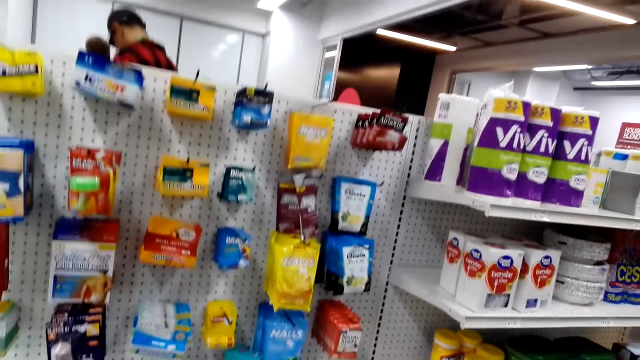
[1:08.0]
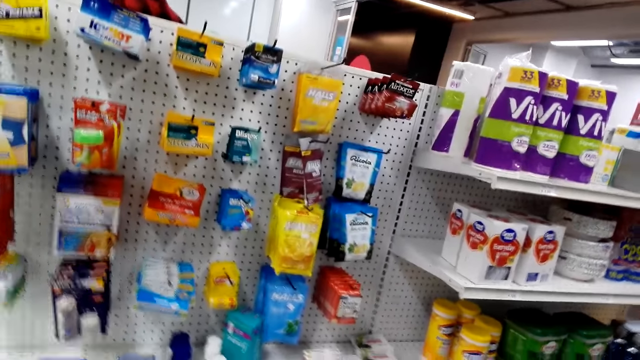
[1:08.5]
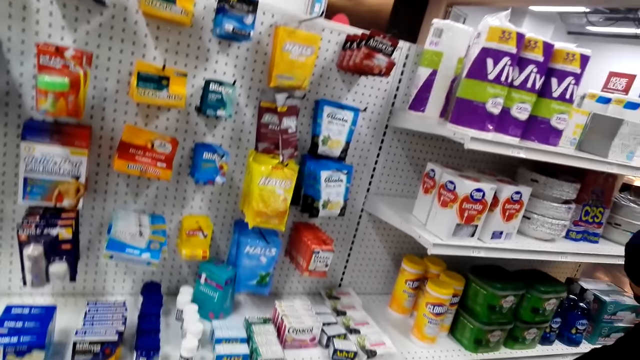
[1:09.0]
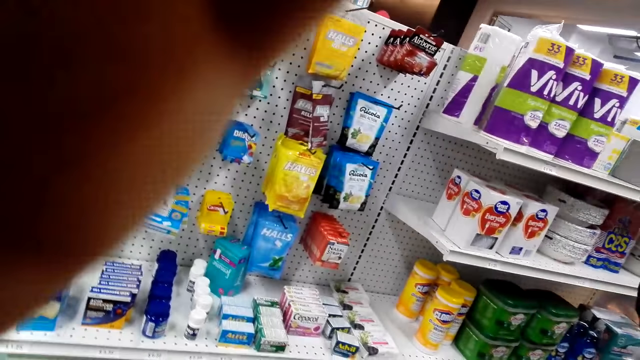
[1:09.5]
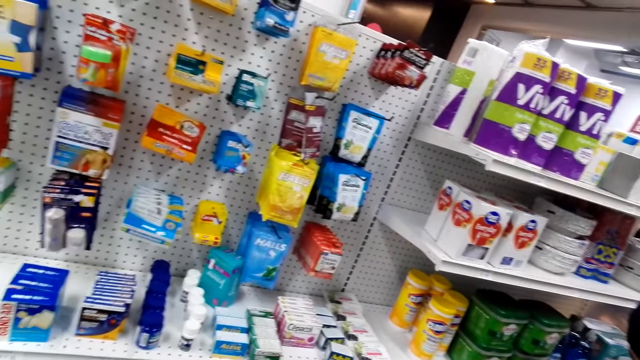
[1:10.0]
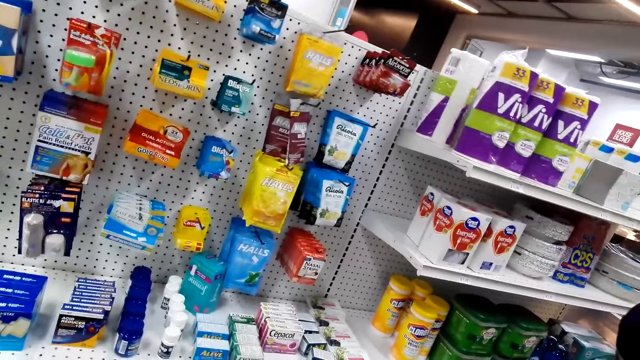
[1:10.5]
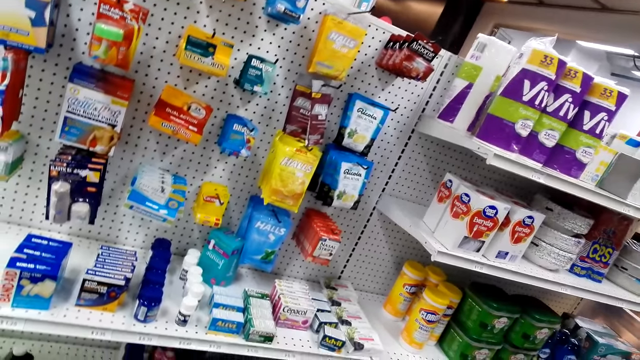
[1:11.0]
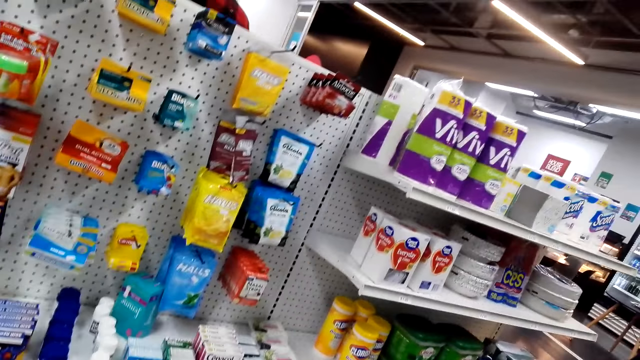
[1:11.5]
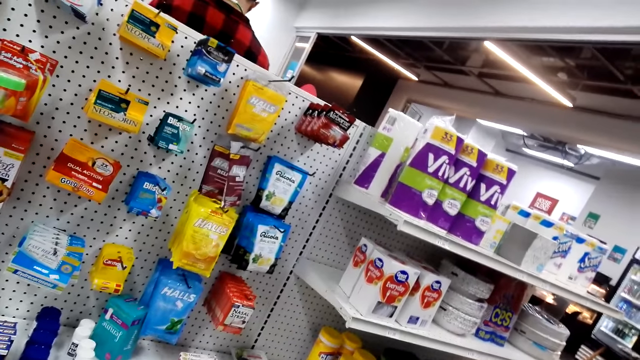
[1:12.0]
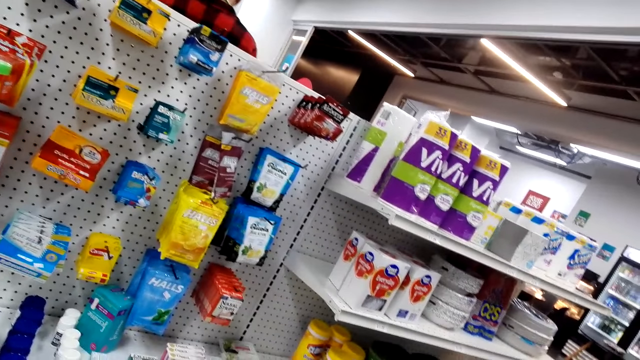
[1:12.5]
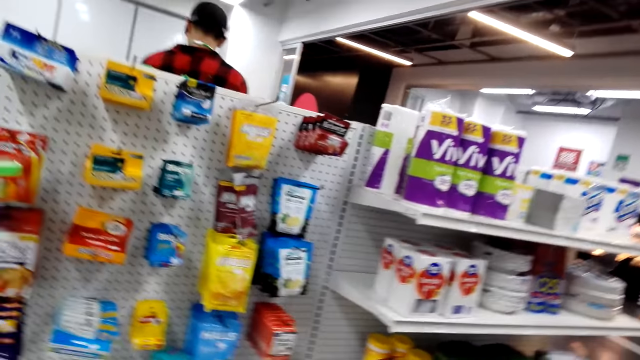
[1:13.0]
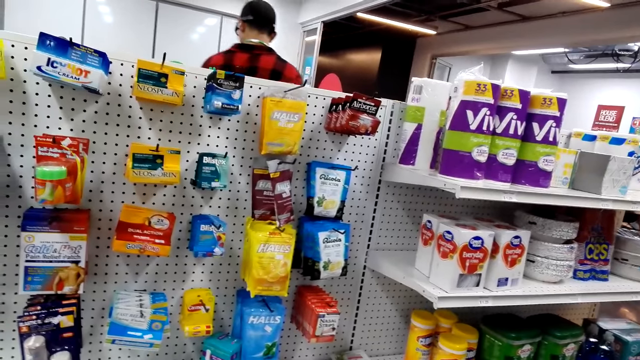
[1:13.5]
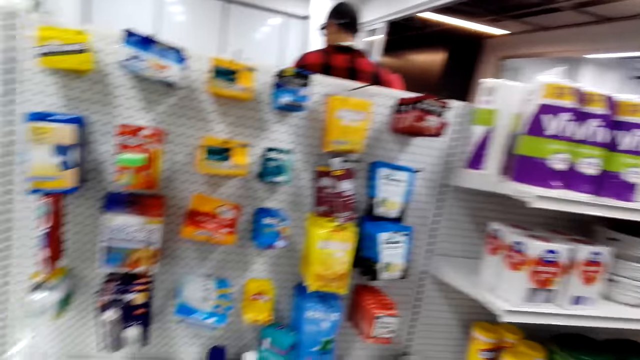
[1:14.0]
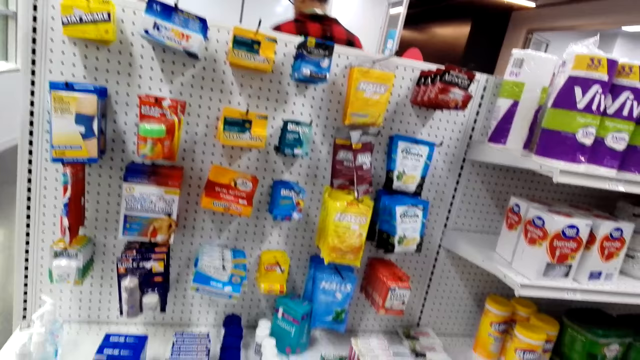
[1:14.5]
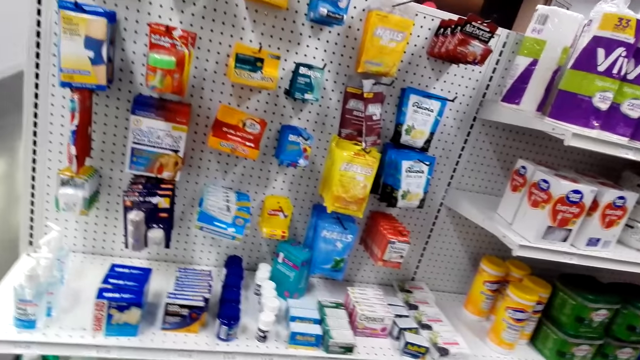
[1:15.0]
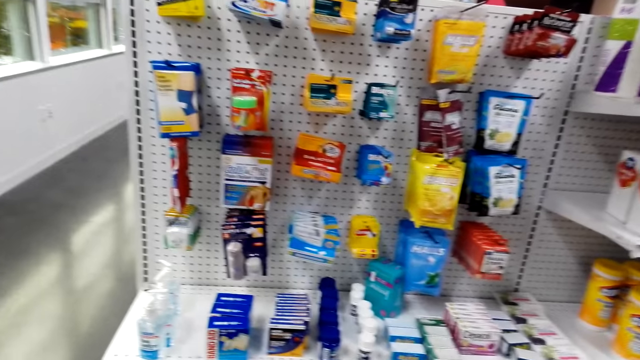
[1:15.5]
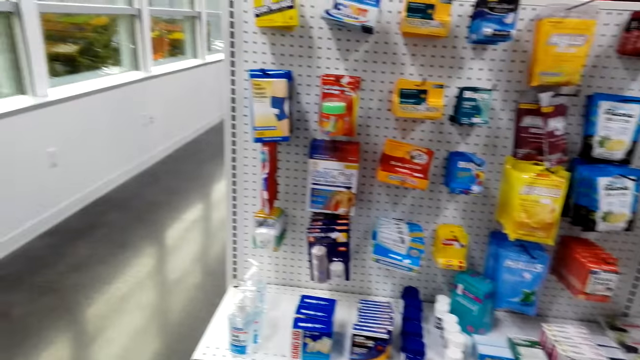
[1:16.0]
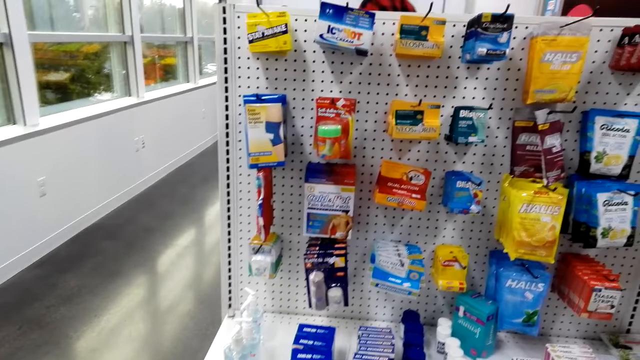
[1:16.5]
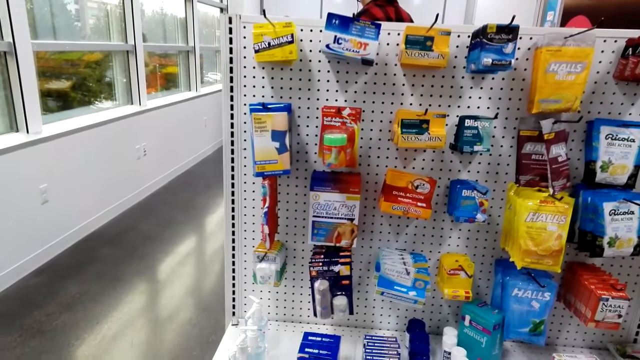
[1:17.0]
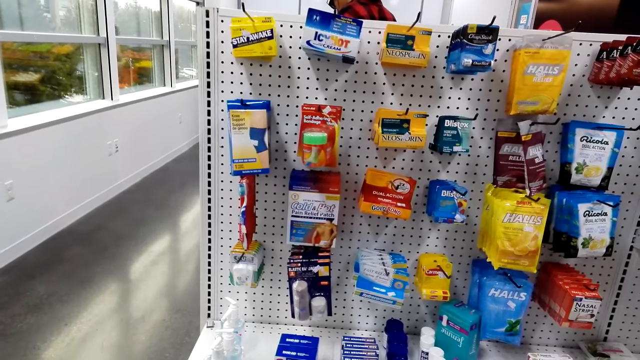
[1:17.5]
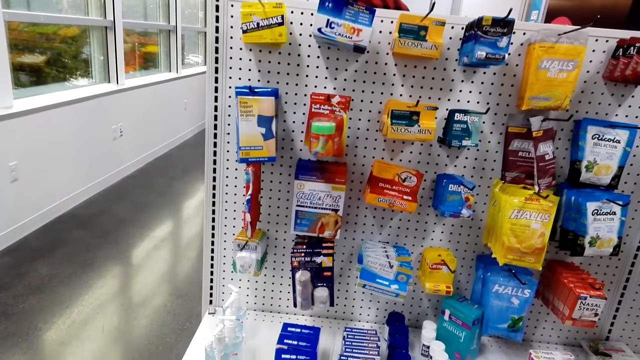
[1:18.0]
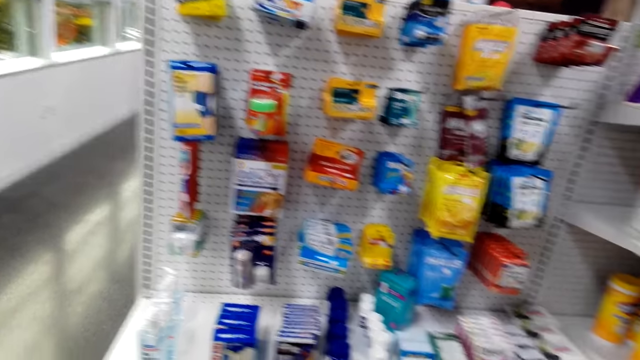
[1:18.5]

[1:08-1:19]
The camera wearer holds the camera. They look around the shelves.

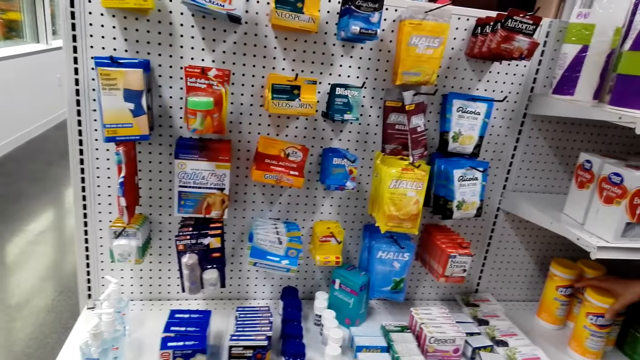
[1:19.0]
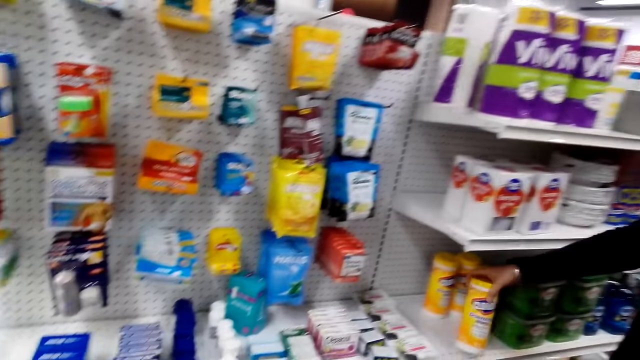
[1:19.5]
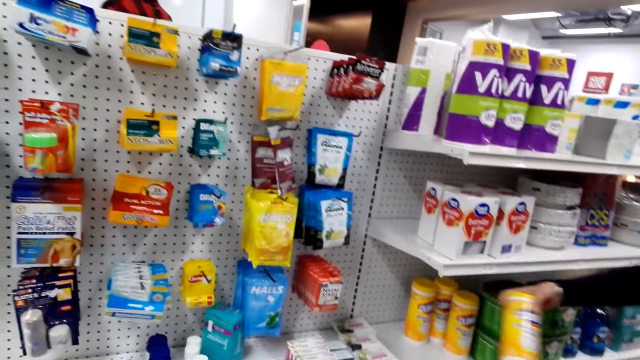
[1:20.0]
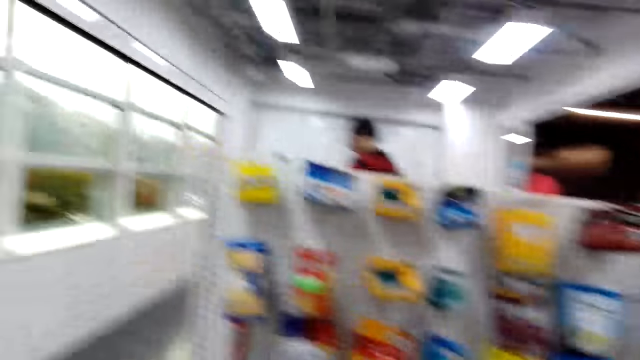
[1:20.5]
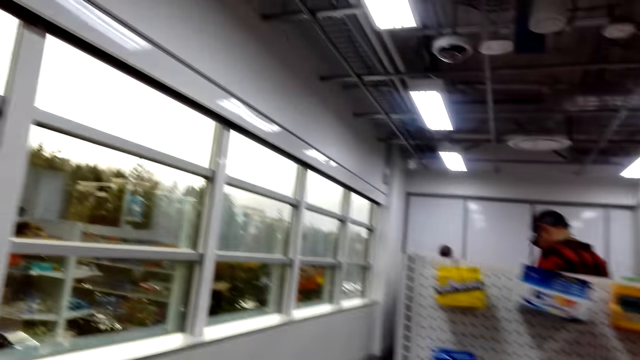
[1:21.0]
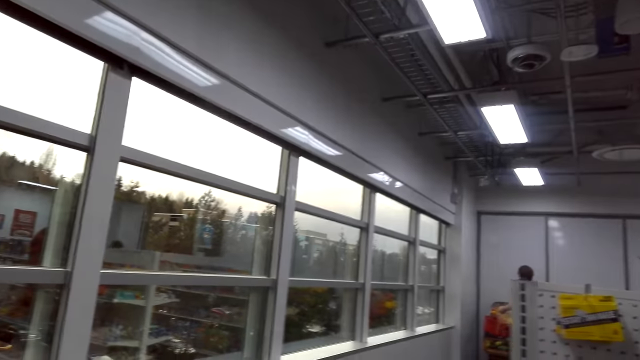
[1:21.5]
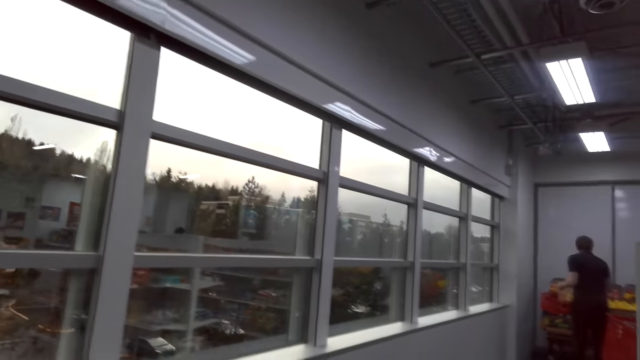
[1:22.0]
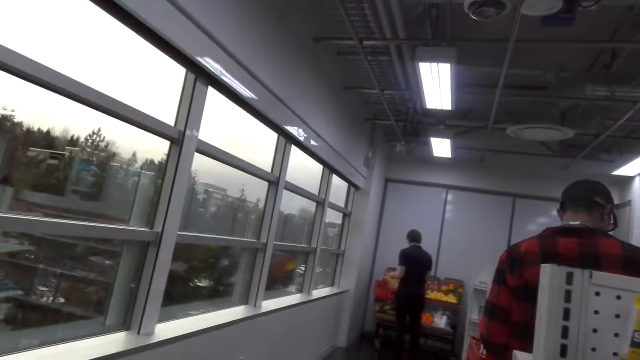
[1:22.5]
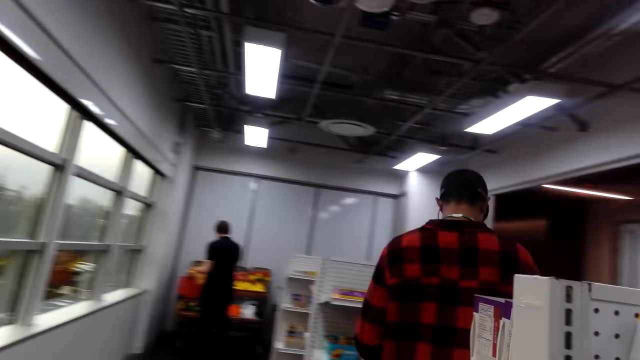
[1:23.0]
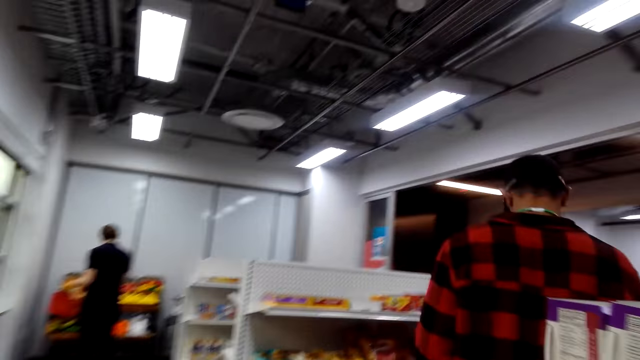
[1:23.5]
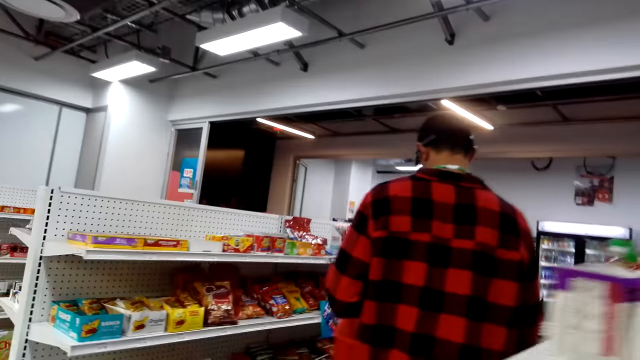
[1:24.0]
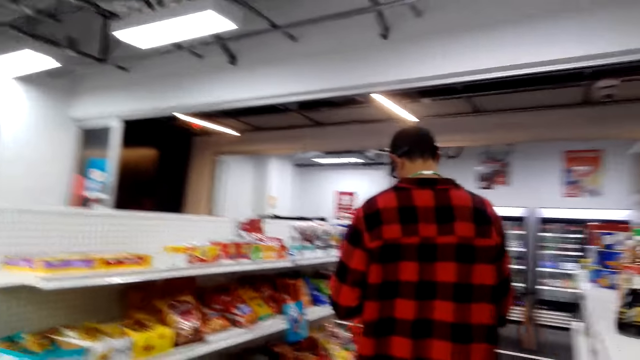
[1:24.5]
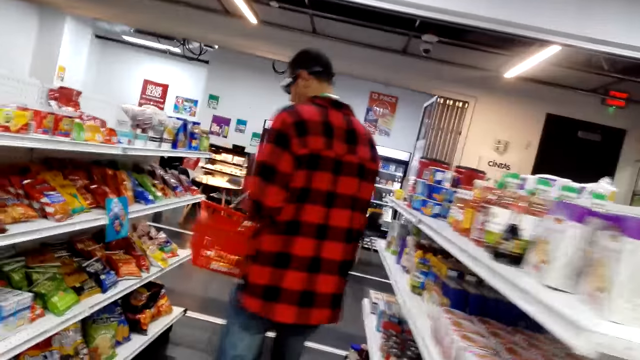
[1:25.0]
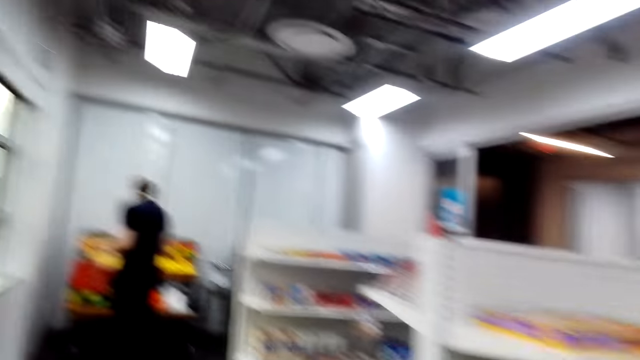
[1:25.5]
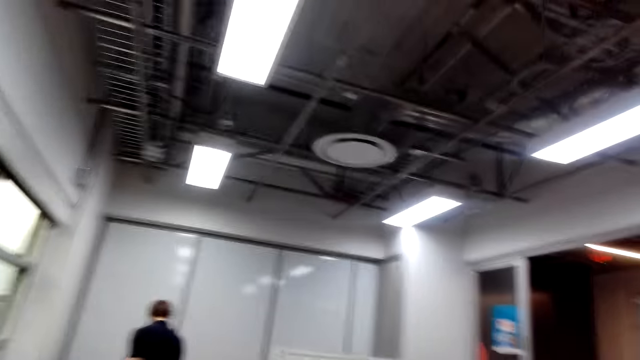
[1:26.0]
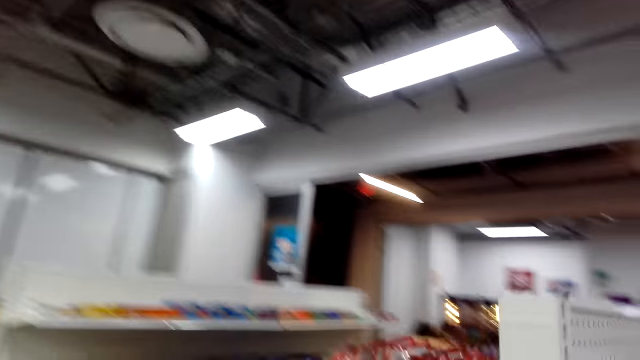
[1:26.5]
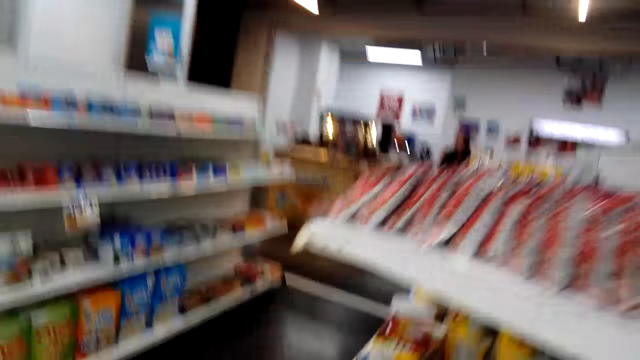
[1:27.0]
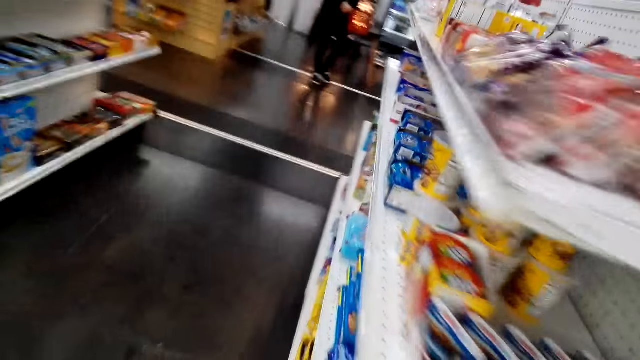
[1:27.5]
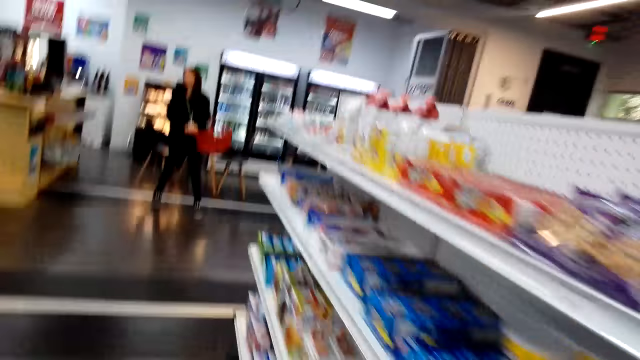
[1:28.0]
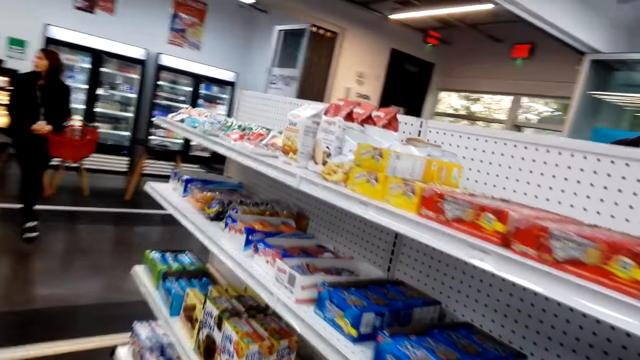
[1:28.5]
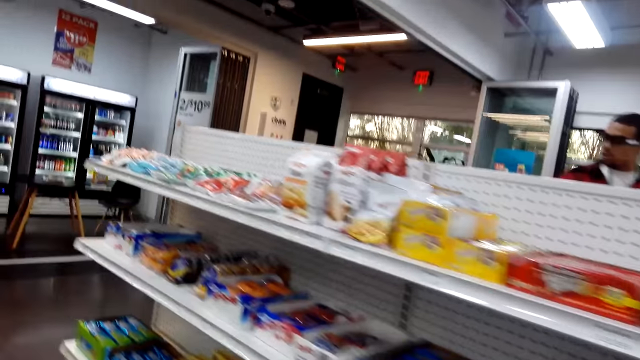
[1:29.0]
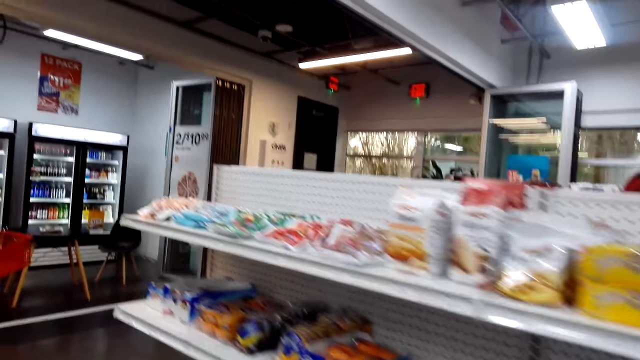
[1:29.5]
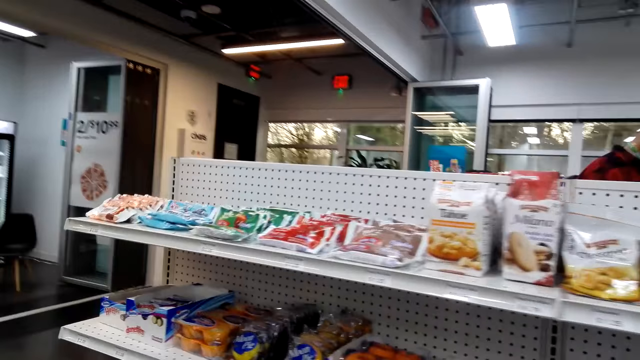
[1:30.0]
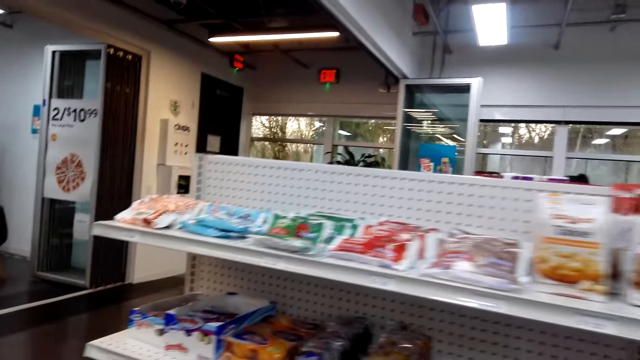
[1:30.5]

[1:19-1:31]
The camera wearer walks around the store.
